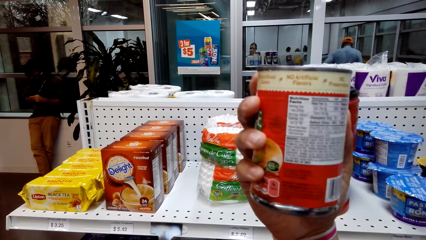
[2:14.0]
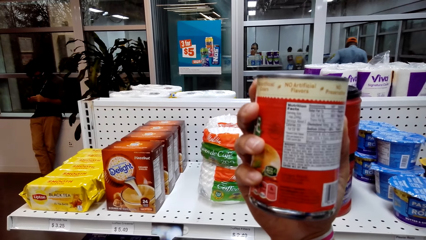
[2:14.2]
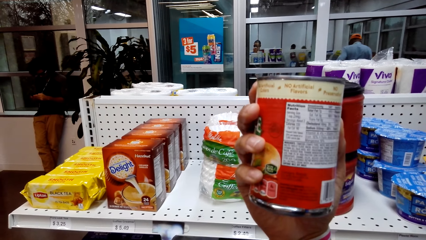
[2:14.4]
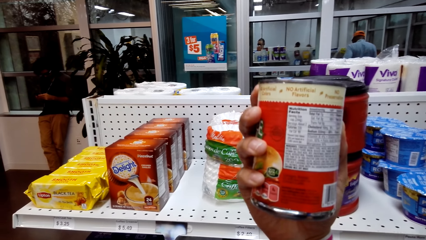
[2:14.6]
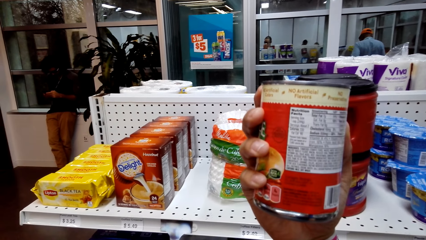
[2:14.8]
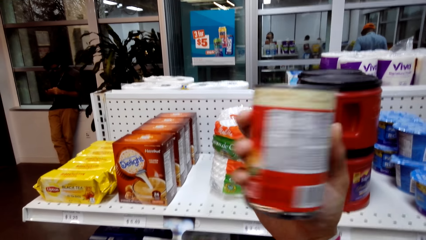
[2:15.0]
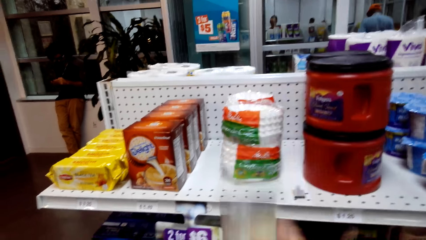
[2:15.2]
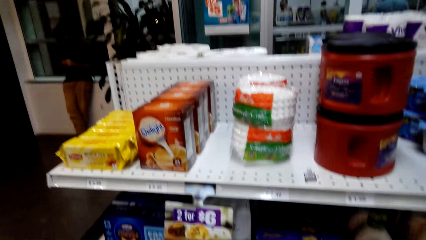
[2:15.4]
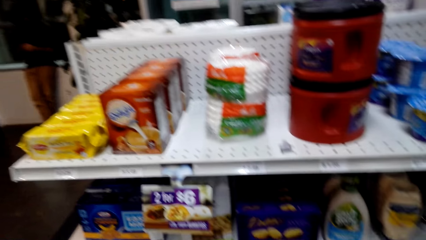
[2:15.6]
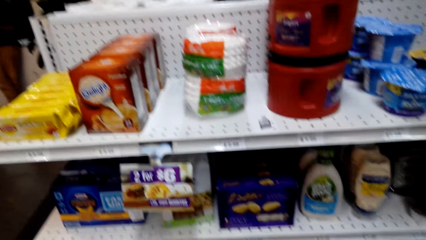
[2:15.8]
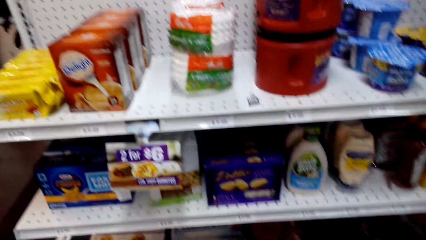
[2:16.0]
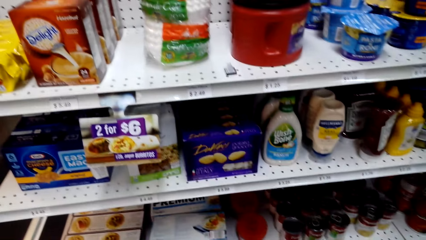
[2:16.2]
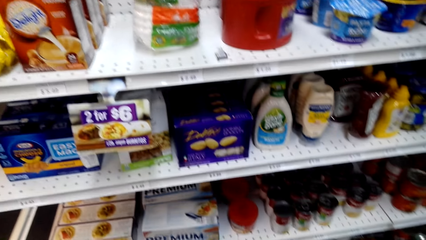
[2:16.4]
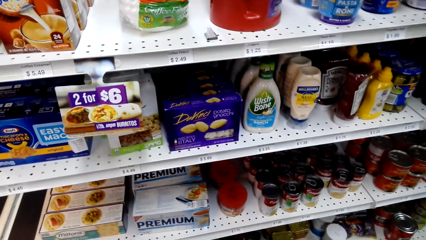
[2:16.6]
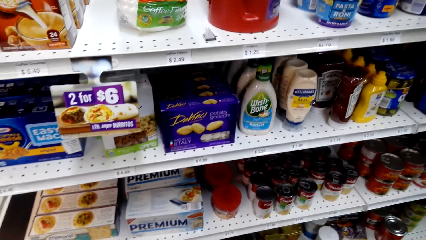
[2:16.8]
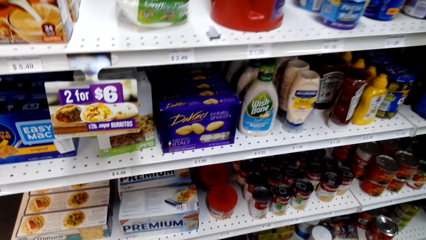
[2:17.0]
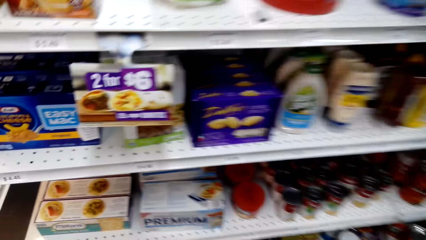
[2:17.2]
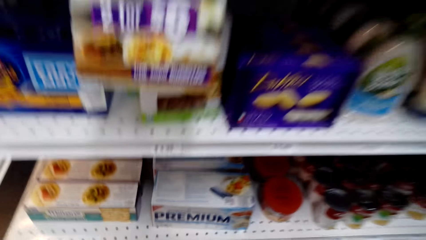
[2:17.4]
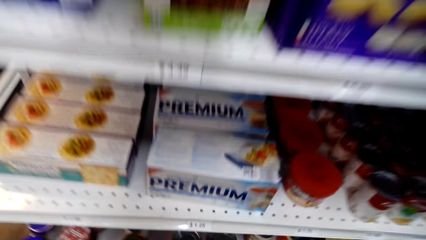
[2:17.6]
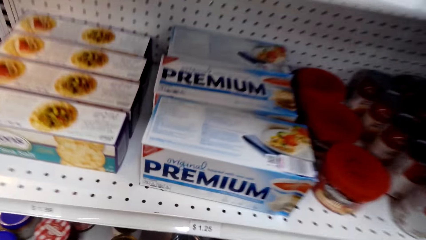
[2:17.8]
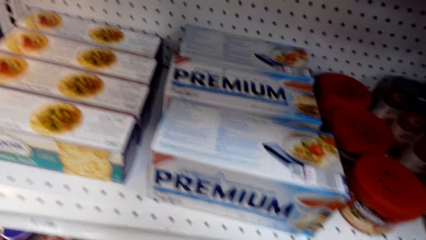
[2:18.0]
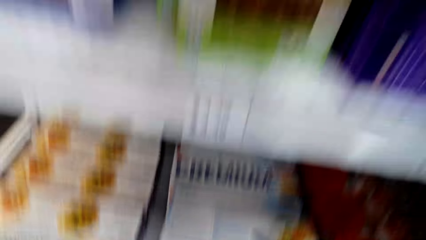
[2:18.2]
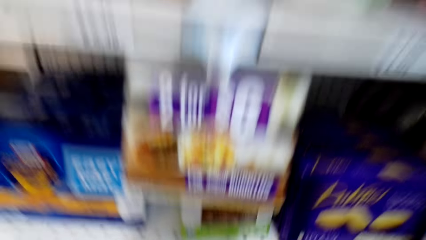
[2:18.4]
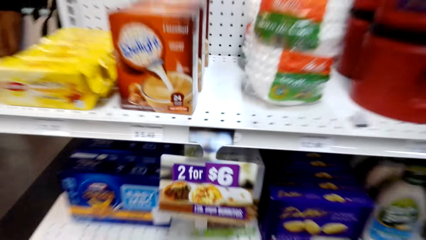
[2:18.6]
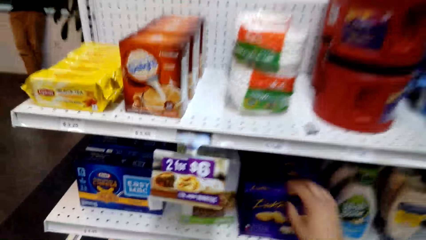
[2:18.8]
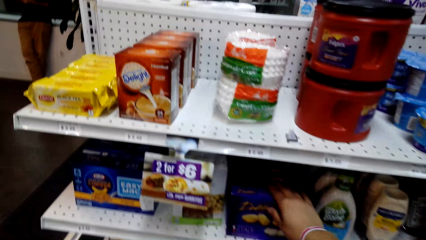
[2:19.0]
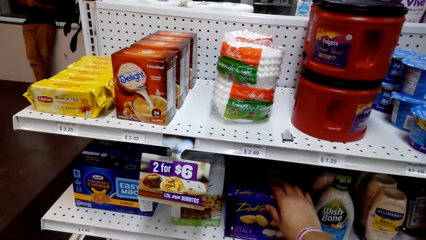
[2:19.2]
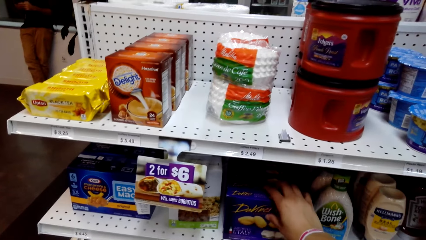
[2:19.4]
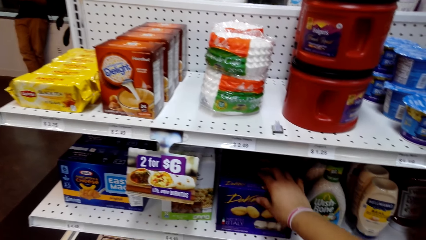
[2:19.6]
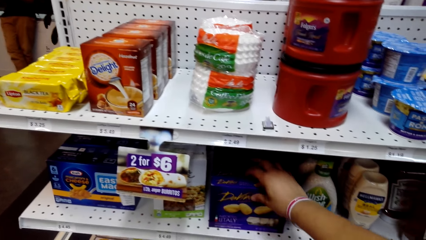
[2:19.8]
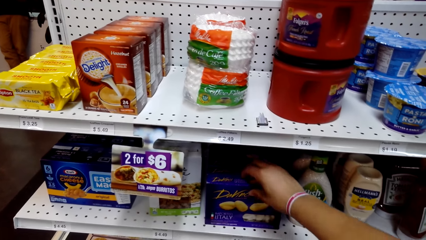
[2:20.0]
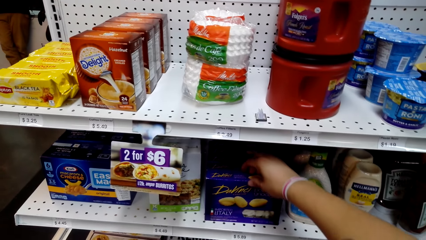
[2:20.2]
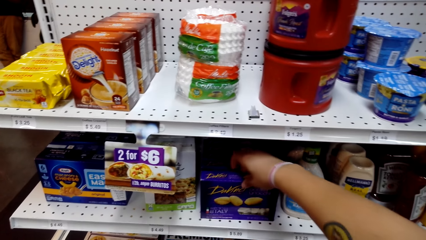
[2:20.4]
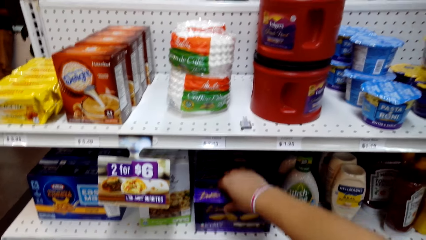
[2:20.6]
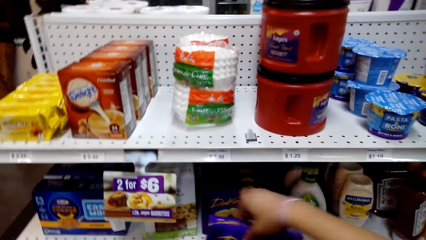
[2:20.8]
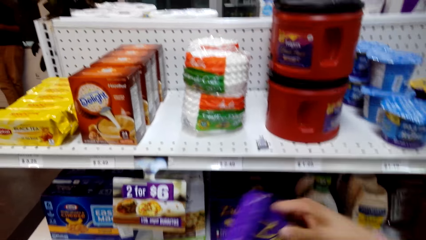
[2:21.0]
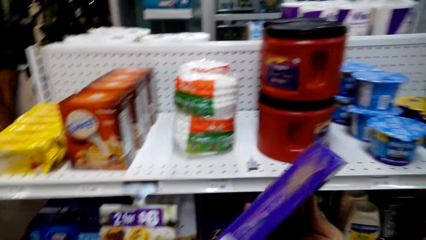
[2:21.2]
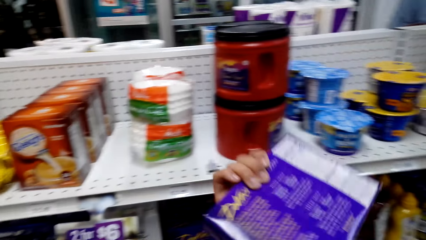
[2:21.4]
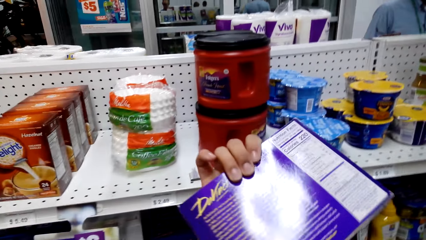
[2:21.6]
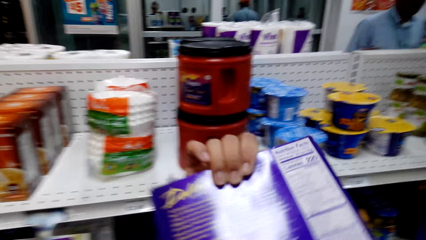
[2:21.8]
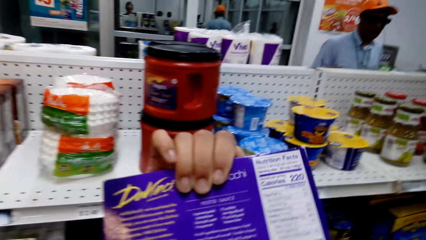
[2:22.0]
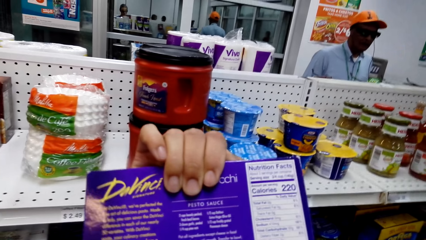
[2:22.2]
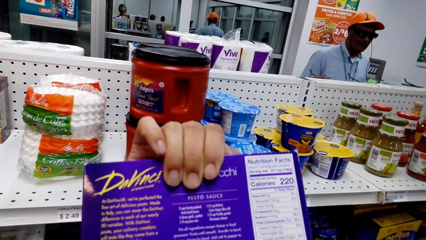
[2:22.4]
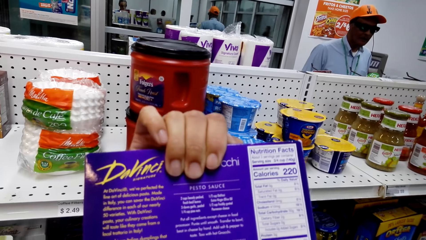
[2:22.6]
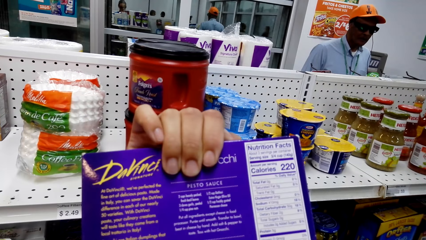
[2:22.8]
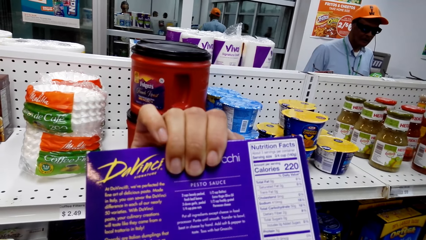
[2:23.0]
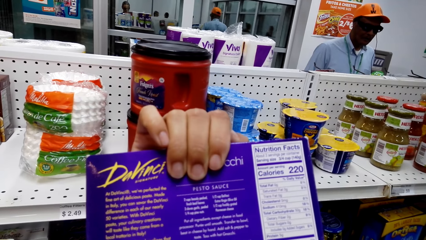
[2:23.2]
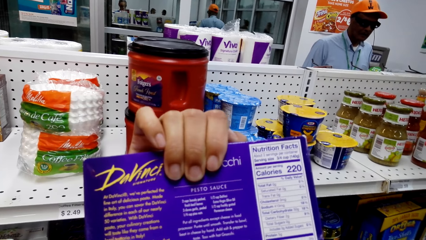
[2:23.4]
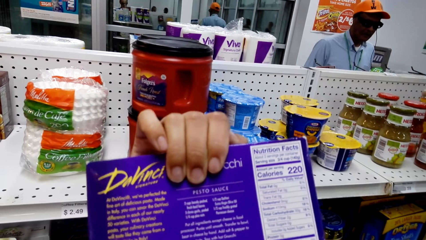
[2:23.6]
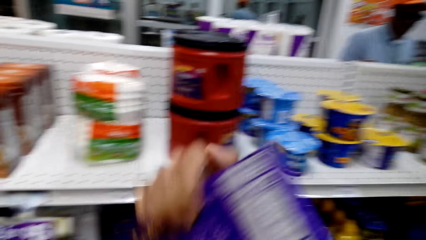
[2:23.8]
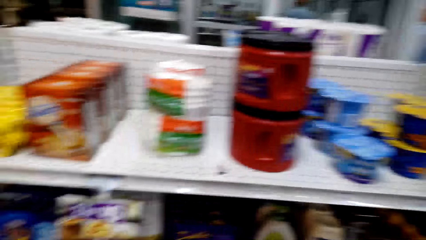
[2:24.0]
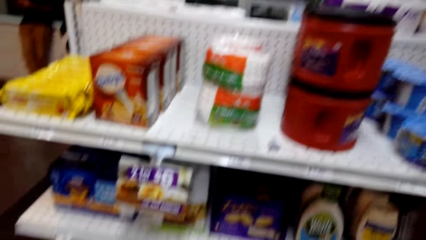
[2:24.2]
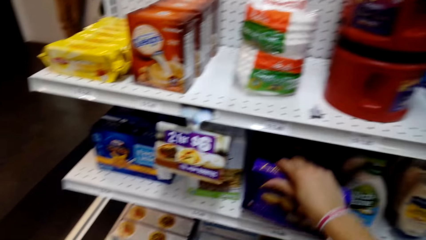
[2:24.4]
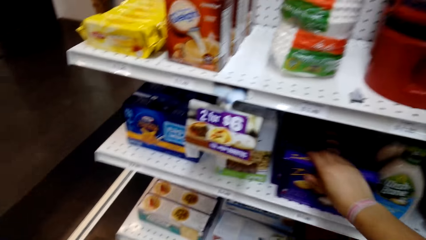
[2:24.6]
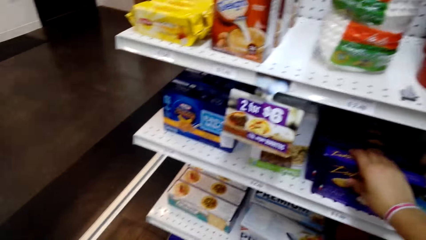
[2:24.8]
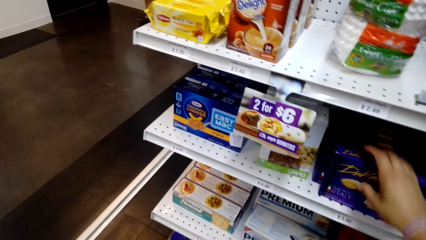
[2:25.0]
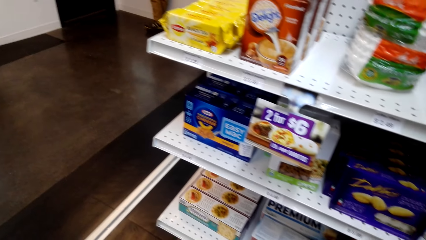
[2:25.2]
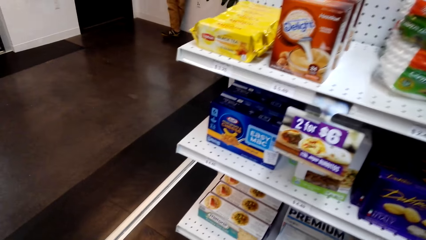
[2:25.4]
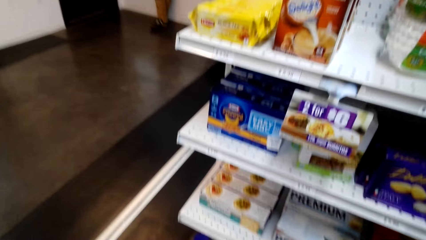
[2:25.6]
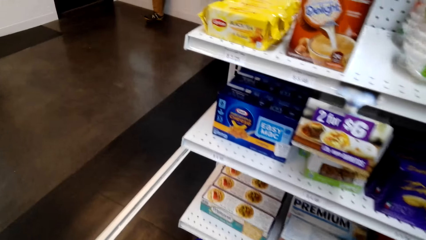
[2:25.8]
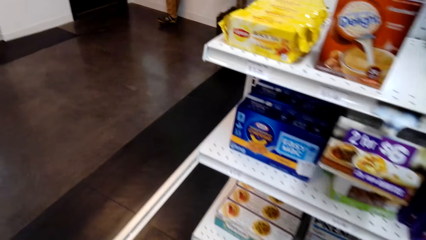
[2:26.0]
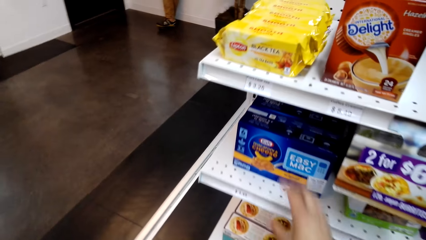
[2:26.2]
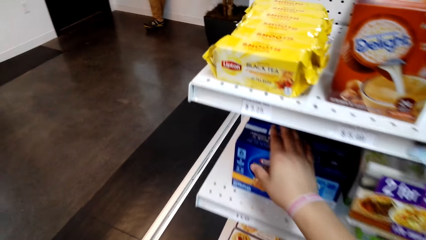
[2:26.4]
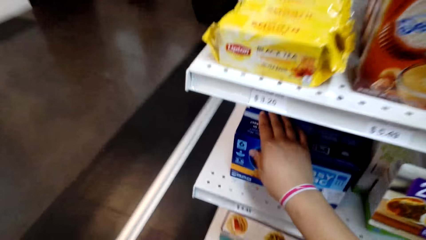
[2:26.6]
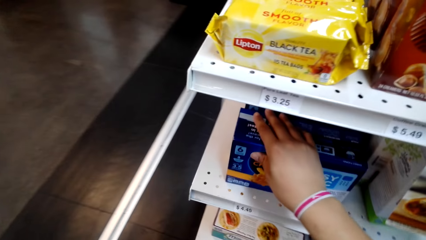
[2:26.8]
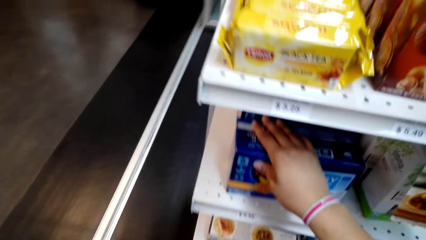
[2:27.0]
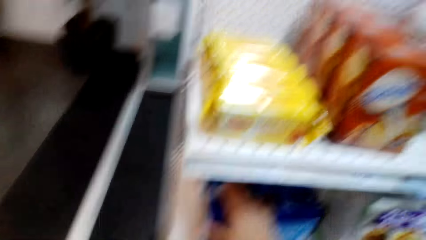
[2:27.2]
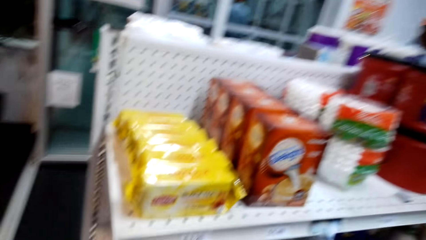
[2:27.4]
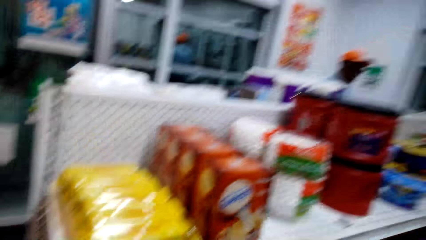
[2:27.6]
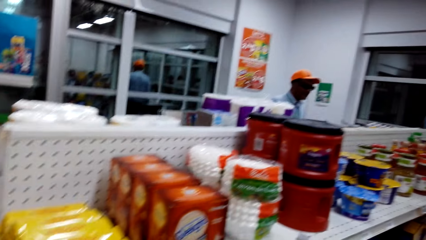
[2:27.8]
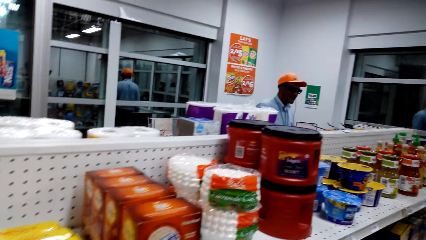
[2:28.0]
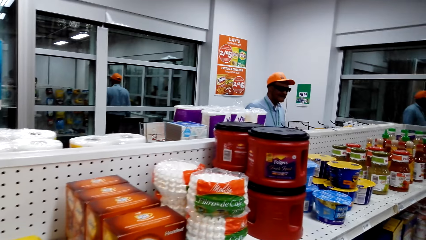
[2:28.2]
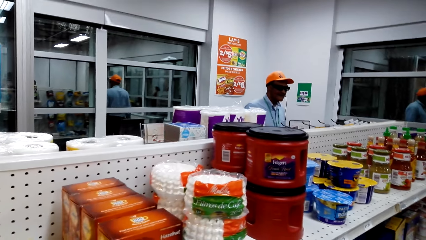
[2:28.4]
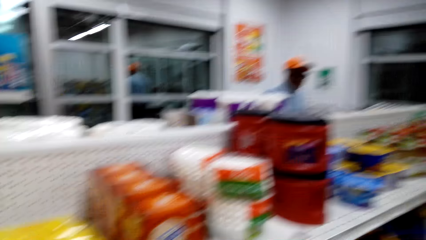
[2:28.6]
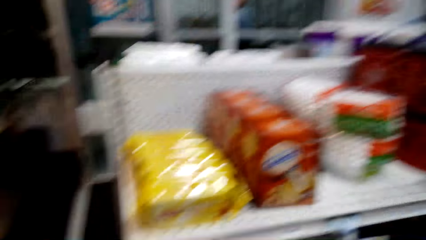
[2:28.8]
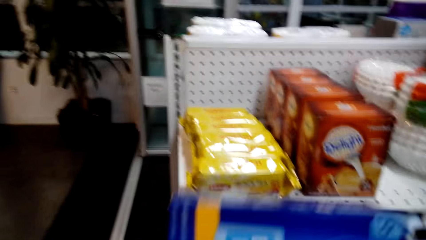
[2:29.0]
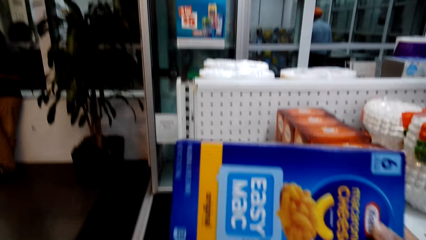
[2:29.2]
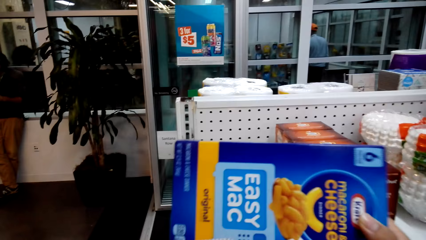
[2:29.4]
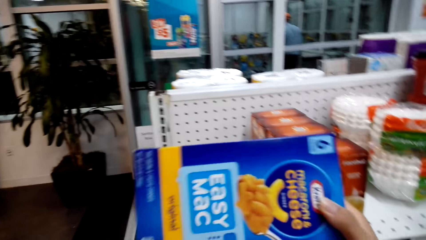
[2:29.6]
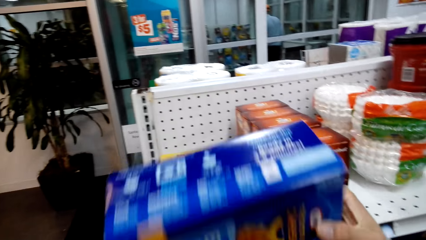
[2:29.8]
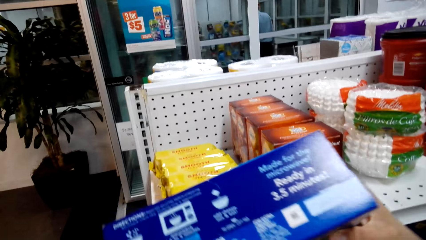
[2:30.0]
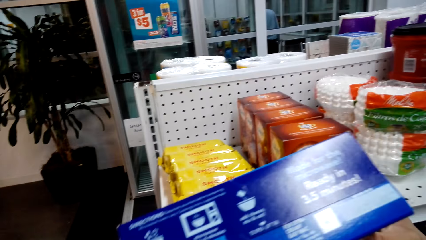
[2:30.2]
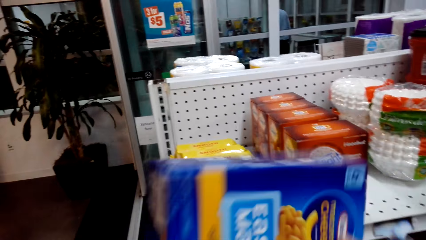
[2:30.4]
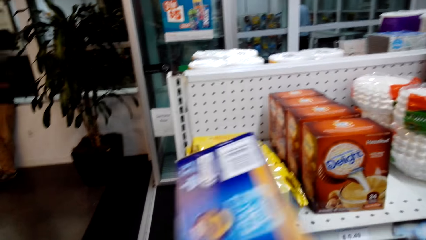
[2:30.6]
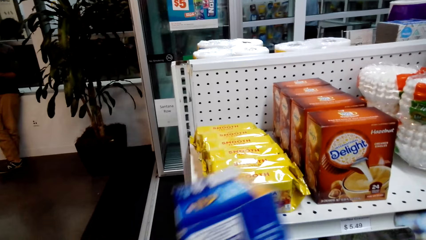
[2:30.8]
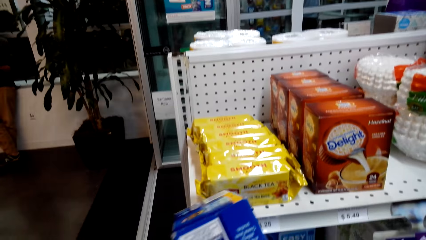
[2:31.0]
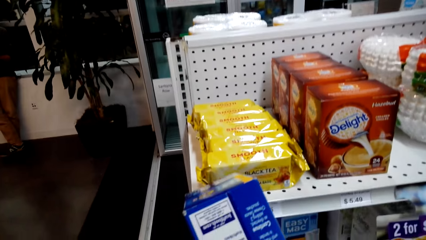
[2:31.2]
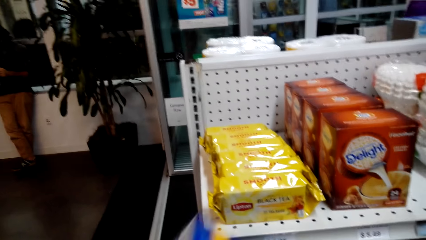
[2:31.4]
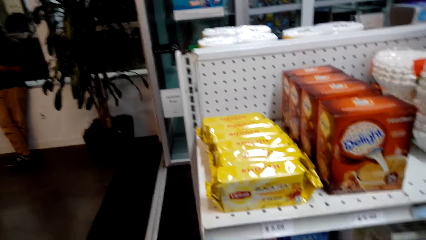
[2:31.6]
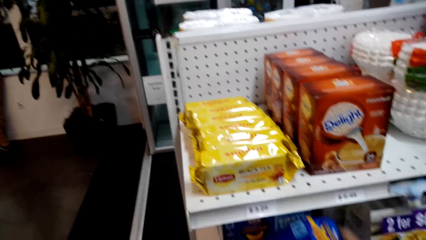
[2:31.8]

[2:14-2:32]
The camera wearer looks around. They pick the box from the shelf. They look at the box. They place the box back on the shelf. They move around. They hold the box on the shelf. They touch the box on the shelf. They look around. They look at a macaroni box.
